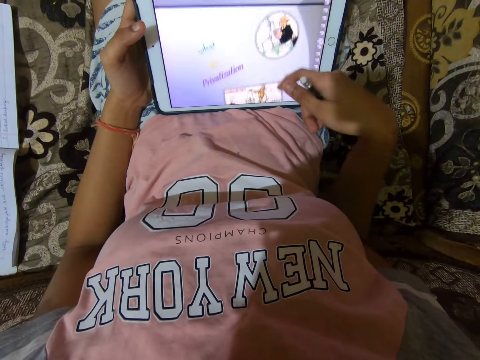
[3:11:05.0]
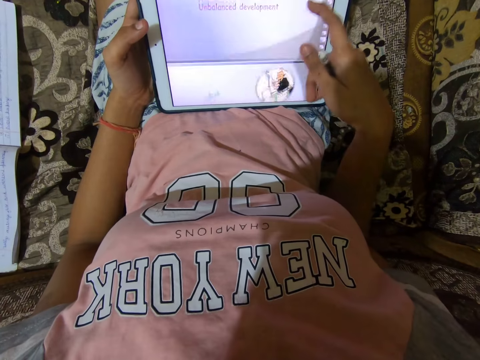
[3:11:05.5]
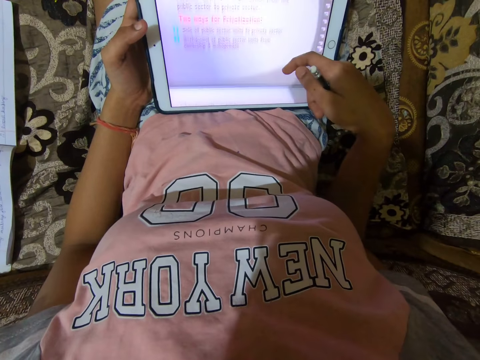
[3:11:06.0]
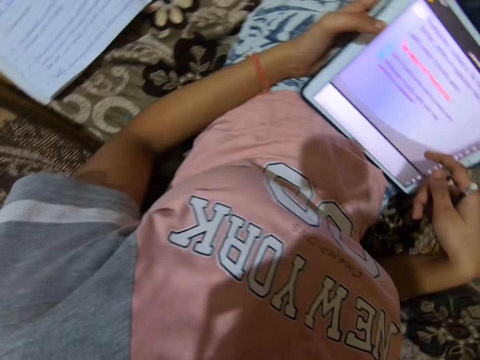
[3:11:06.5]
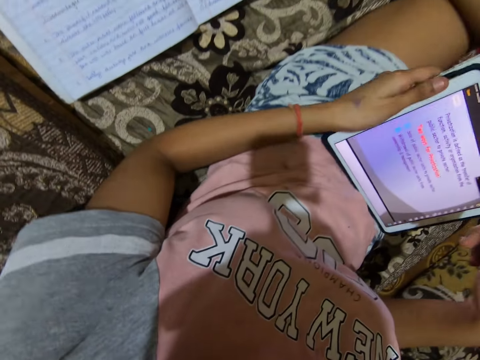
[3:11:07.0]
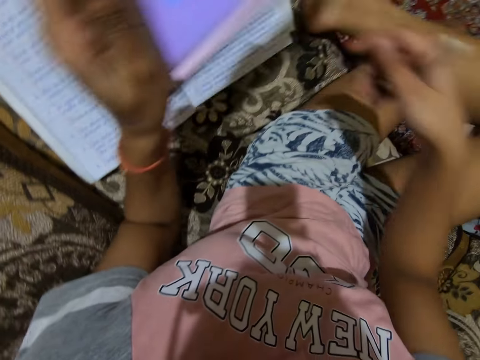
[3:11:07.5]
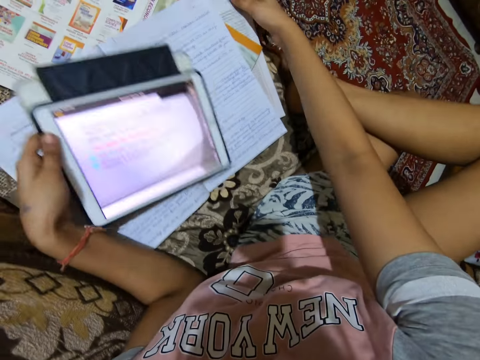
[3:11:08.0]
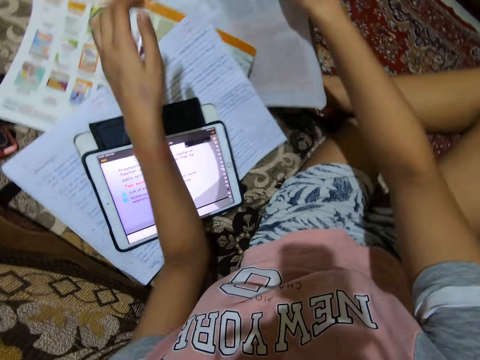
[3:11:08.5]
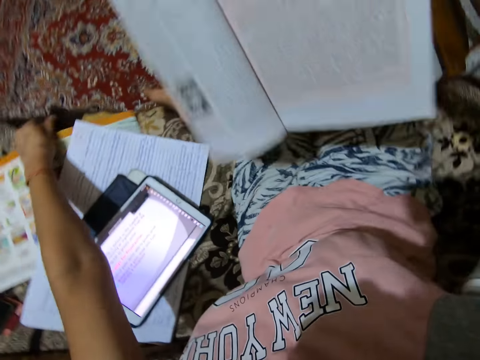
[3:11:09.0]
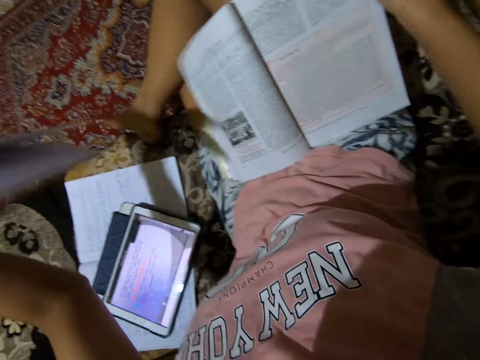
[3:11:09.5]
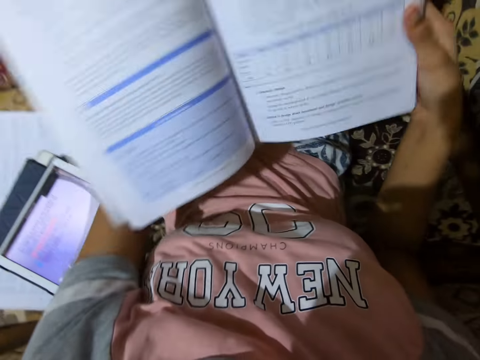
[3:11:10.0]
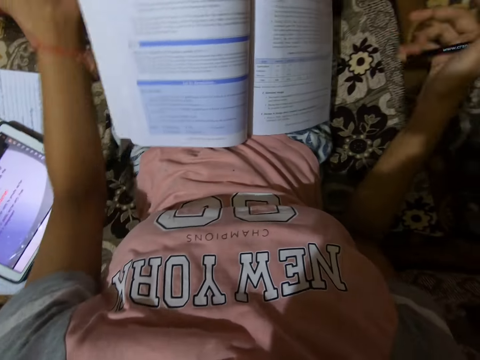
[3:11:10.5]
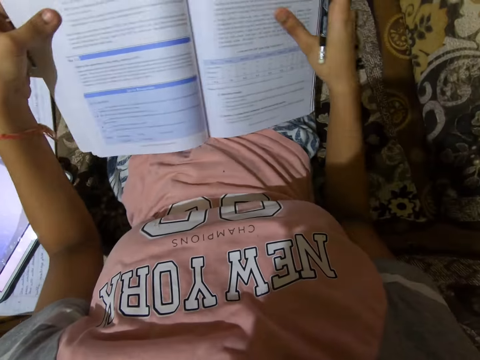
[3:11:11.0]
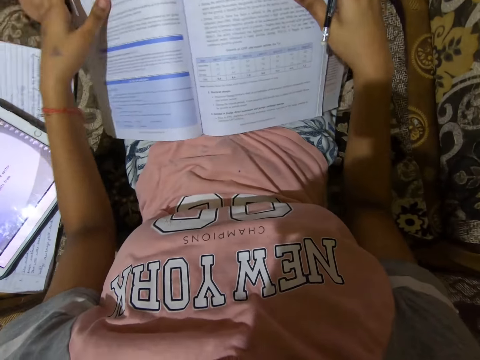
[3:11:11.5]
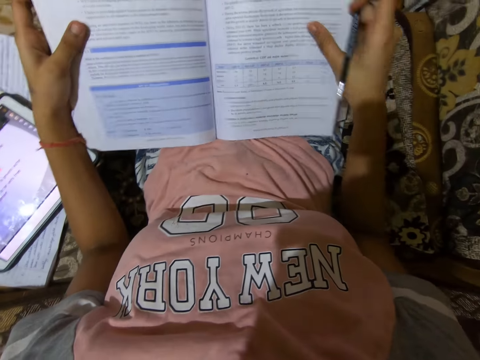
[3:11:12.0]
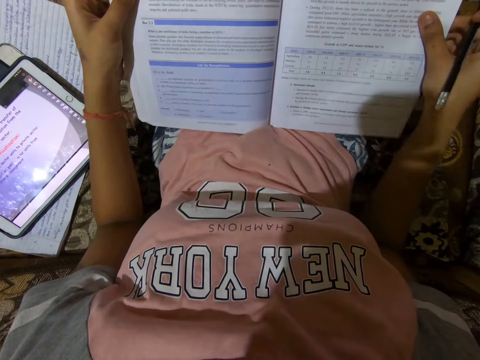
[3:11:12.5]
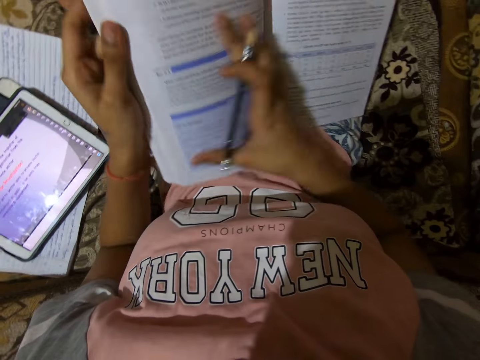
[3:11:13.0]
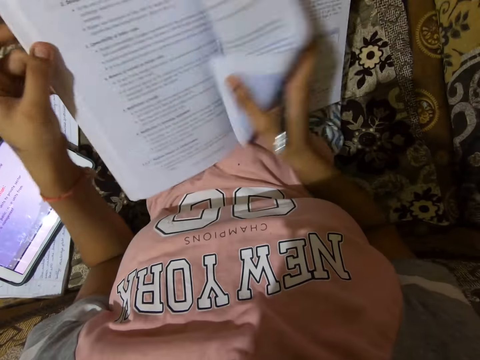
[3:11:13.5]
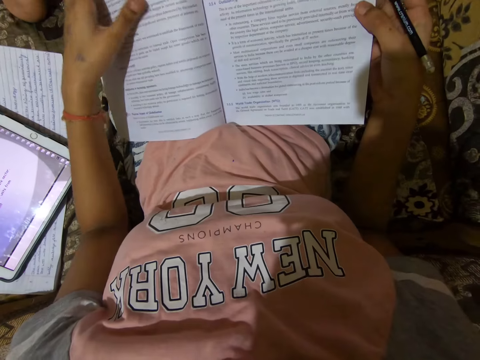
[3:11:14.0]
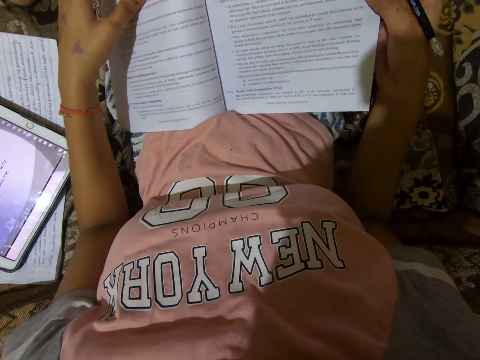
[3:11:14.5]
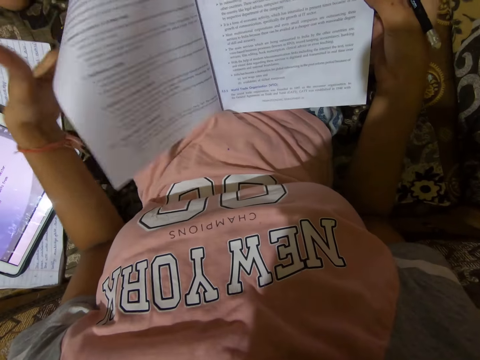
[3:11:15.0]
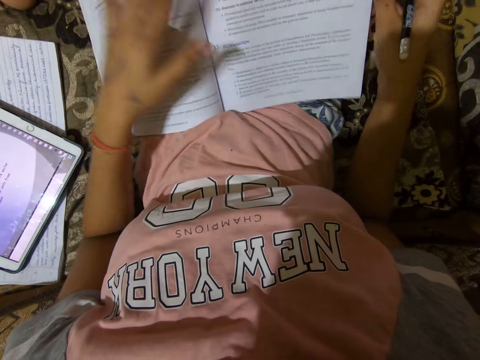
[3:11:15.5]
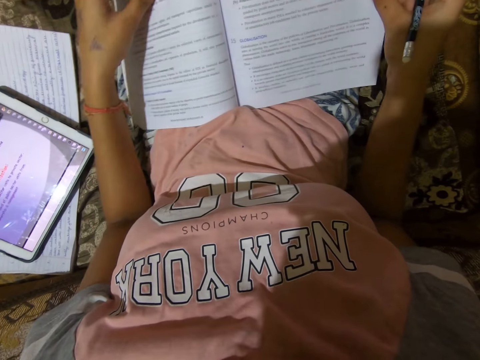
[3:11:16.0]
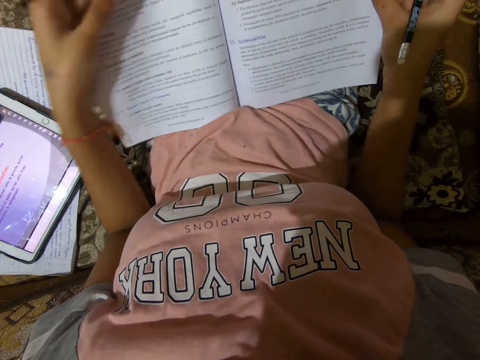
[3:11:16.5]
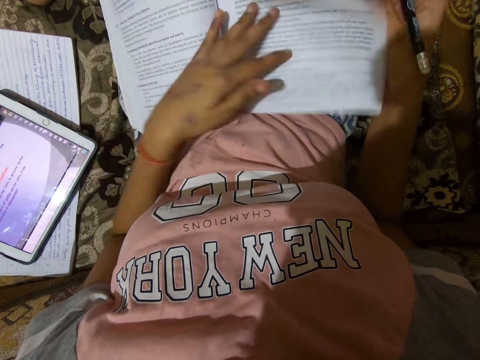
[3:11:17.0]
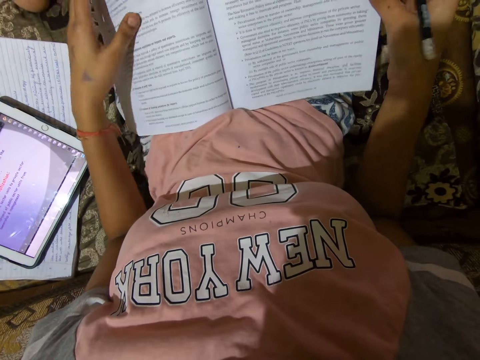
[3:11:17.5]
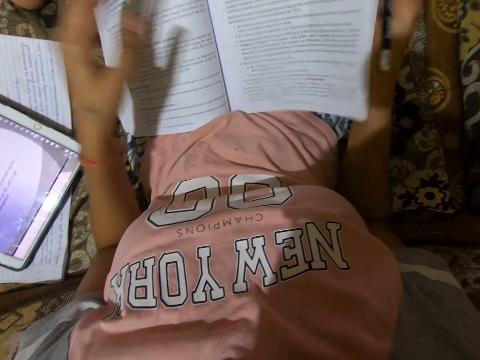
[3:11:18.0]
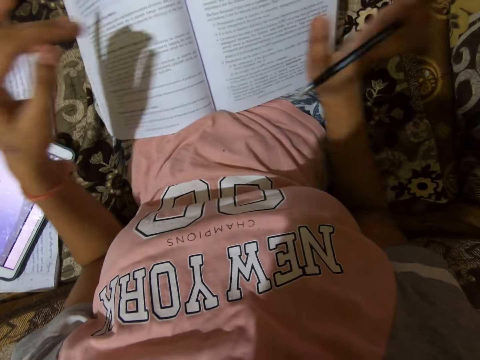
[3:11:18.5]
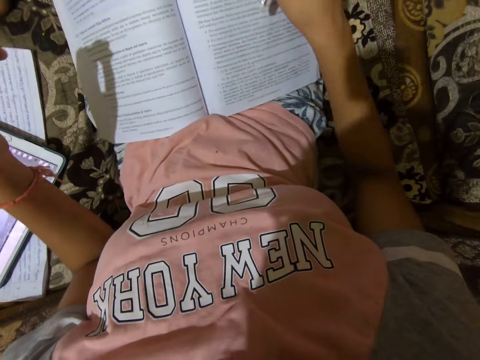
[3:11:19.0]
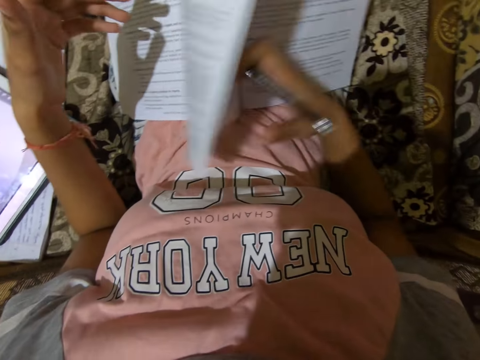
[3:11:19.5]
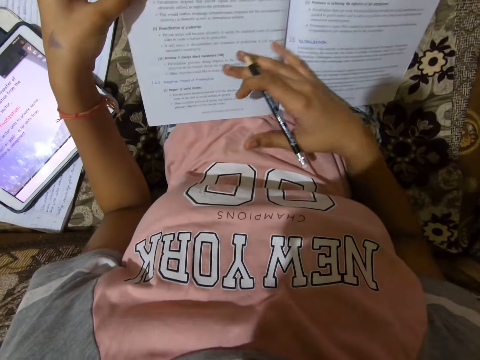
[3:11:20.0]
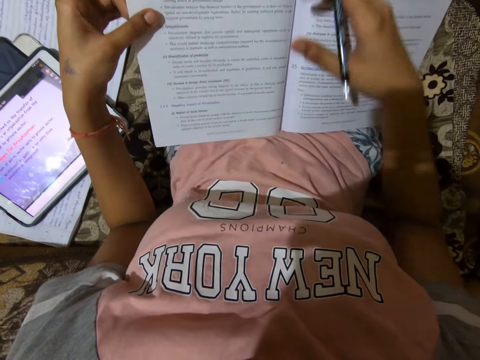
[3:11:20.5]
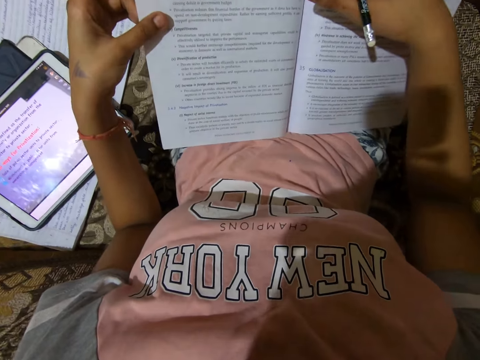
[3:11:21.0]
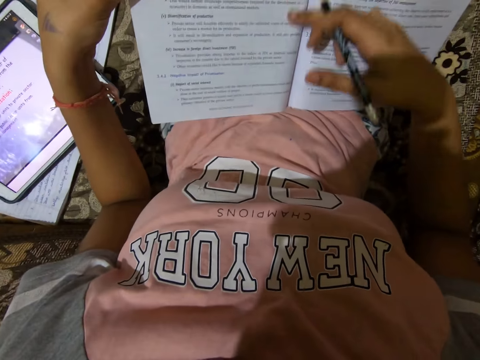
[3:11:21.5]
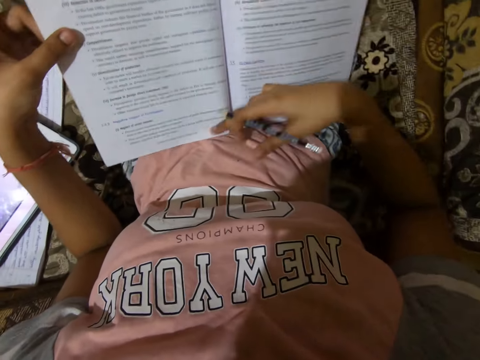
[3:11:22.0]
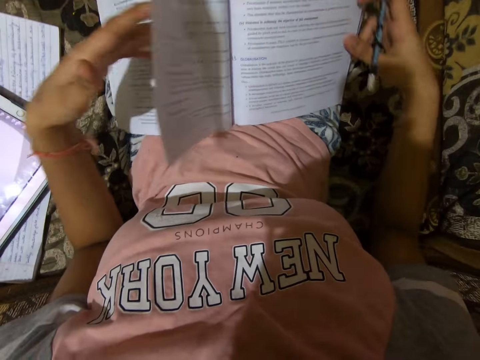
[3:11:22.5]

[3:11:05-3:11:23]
The camera wearer drops the iPad on the couch. They take a textbook on the couch. They take the textbook on the couch again. They hold the textbook. They hold a pencil. They turn the page in the textbook. They turn to the new page. They turn to a different page. They hold the pencil.

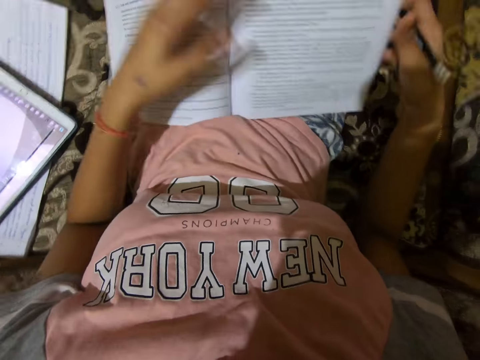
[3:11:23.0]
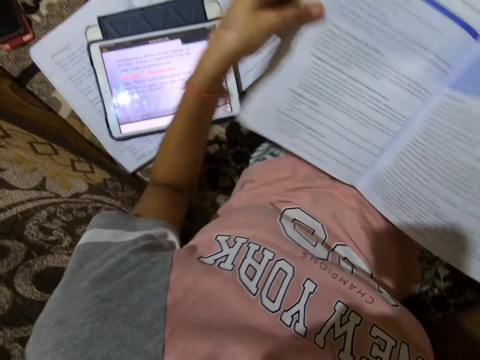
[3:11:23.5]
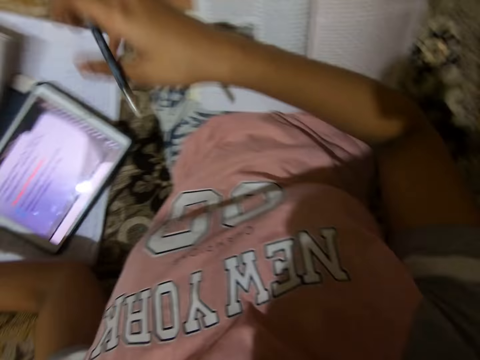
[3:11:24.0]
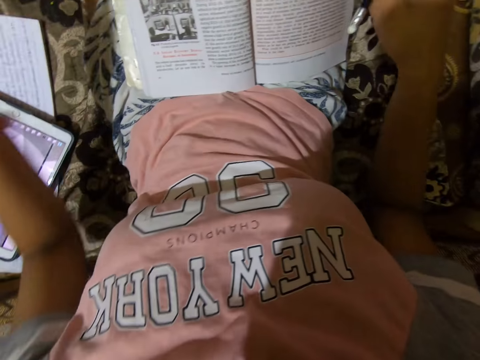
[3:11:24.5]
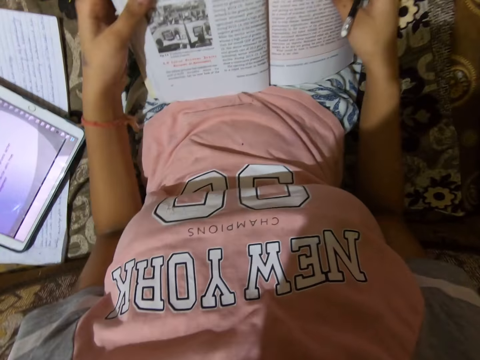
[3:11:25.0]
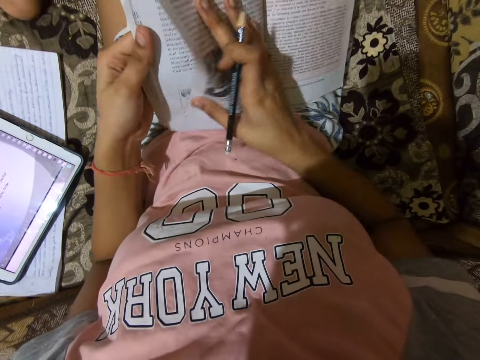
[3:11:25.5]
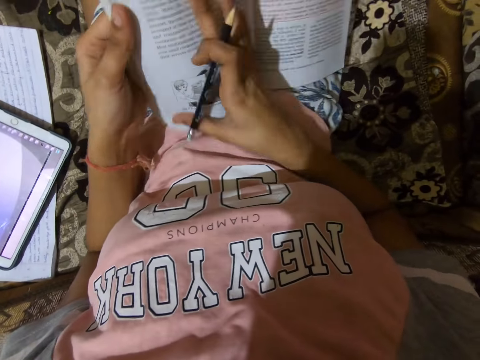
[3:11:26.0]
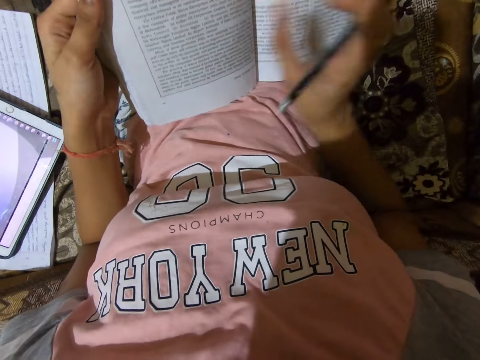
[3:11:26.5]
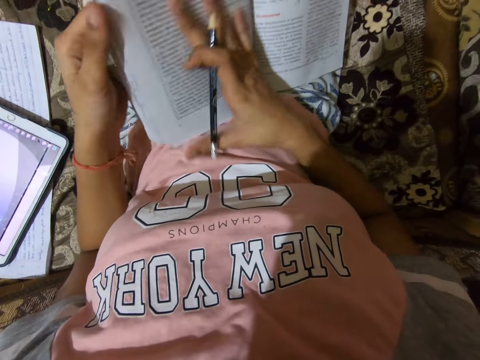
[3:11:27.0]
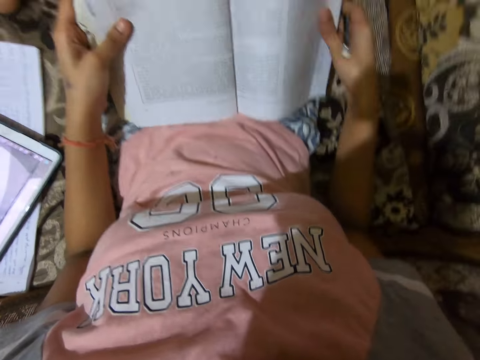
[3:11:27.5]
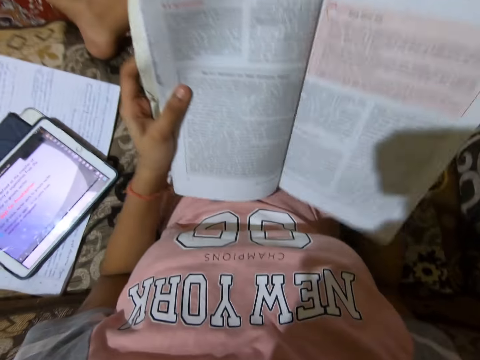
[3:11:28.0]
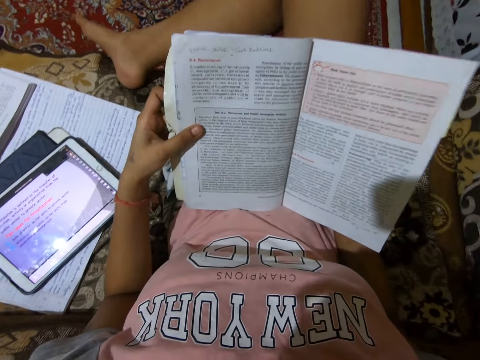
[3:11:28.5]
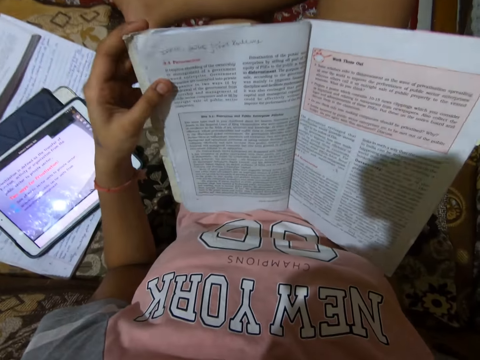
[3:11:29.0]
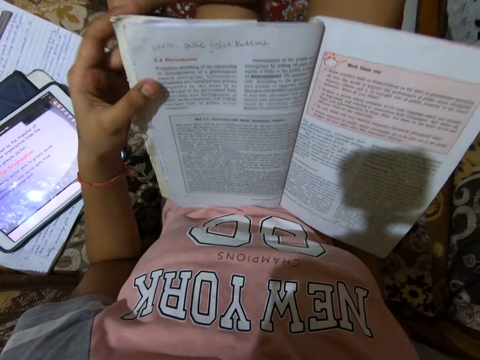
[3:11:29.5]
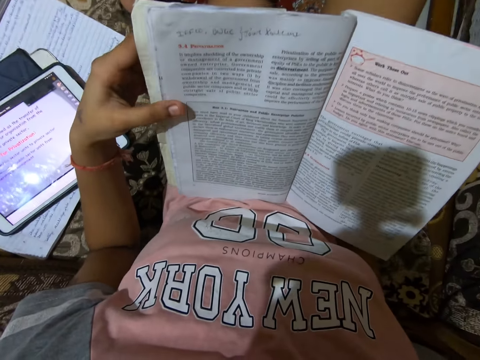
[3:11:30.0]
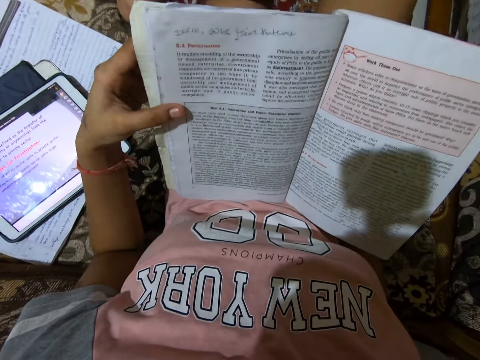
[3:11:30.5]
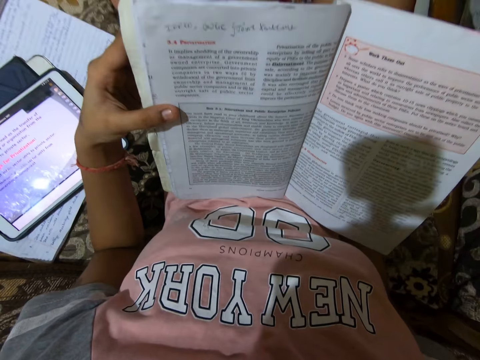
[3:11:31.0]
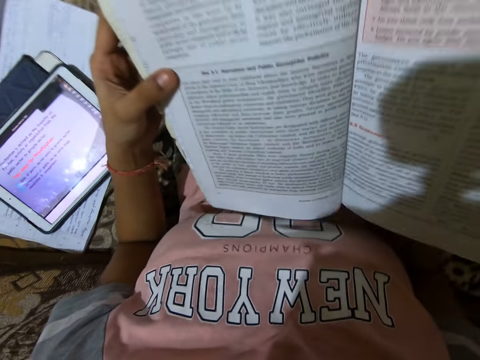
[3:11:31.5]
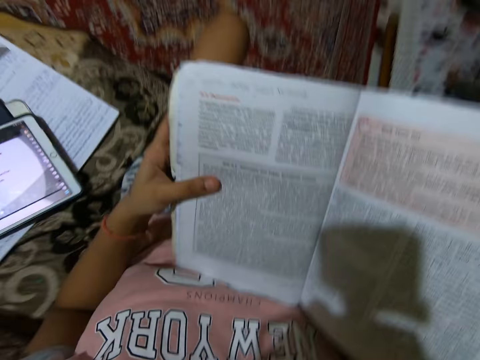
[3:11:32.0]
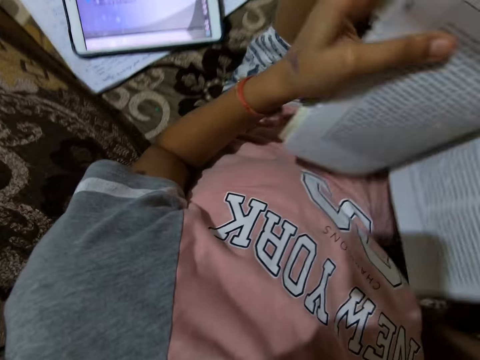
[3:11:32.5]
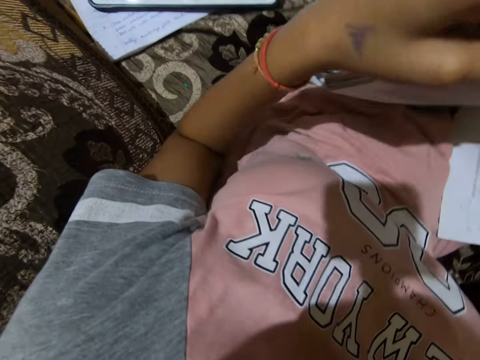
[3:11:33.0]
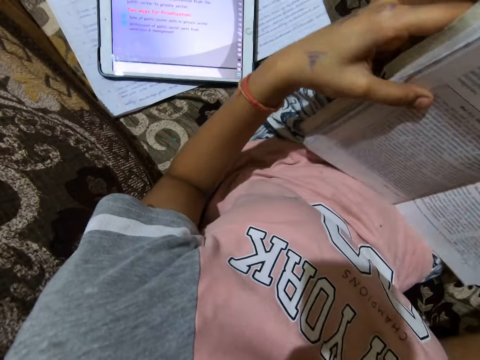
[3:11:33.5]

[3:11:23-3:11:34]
The camera wearer drops the textbook on the couch. They hold a textbook.
